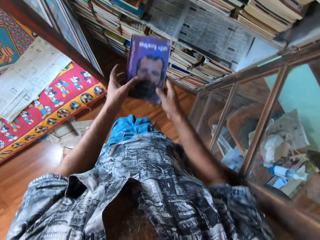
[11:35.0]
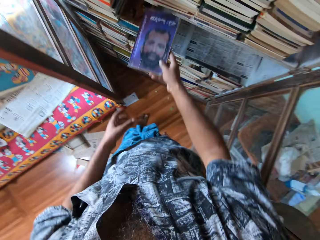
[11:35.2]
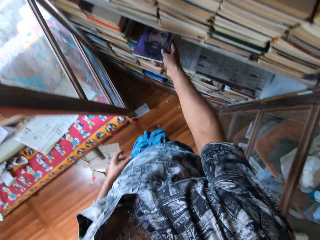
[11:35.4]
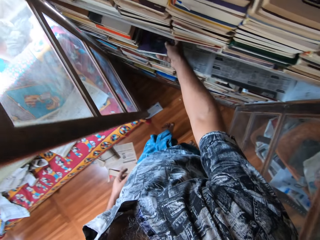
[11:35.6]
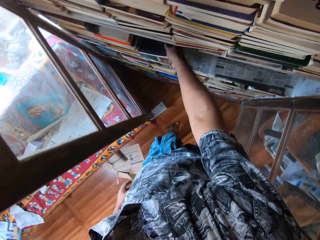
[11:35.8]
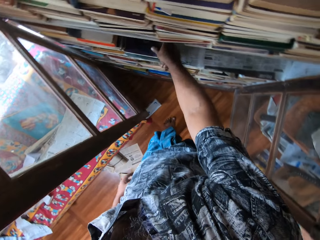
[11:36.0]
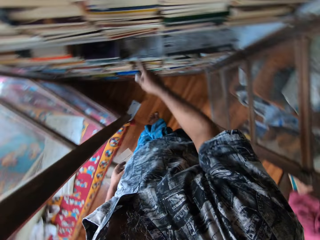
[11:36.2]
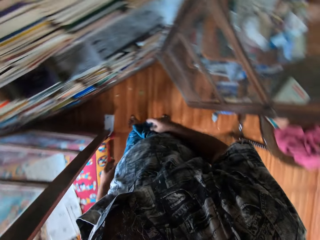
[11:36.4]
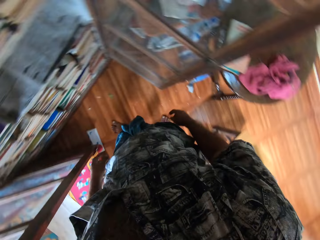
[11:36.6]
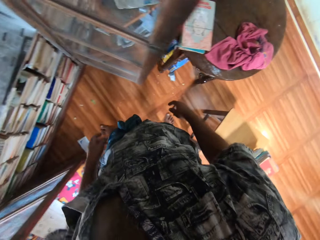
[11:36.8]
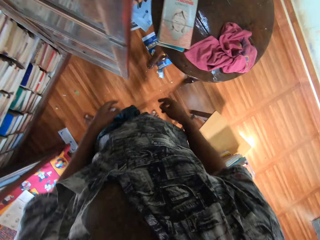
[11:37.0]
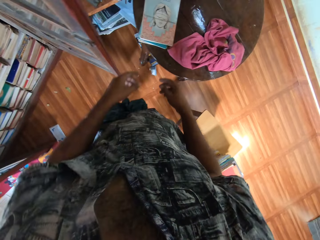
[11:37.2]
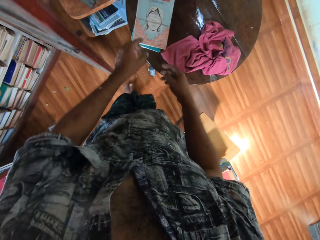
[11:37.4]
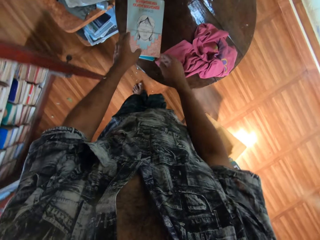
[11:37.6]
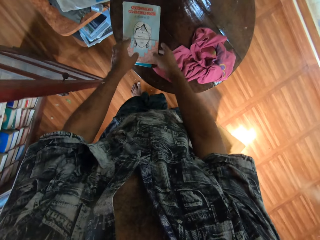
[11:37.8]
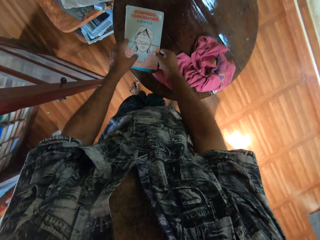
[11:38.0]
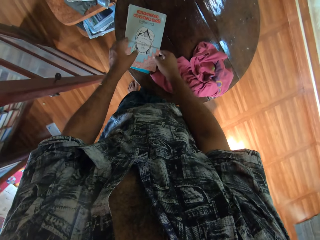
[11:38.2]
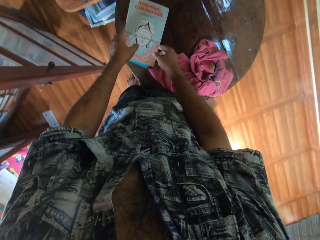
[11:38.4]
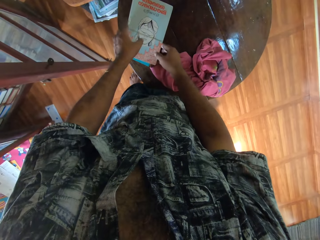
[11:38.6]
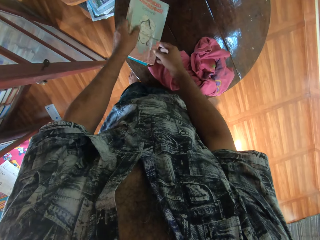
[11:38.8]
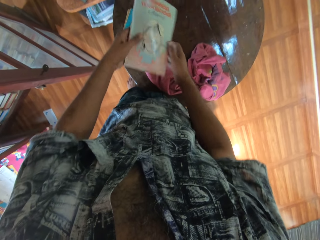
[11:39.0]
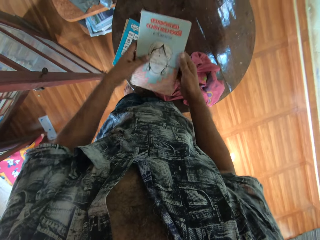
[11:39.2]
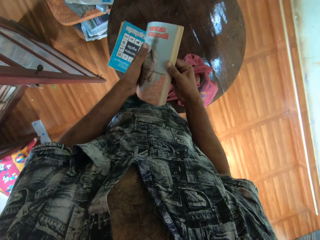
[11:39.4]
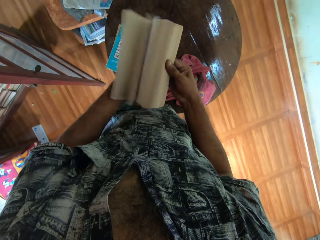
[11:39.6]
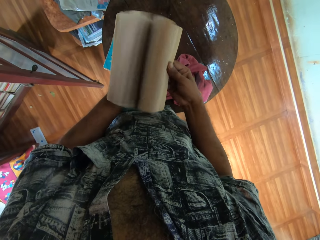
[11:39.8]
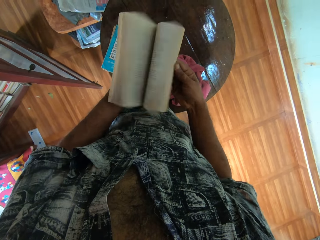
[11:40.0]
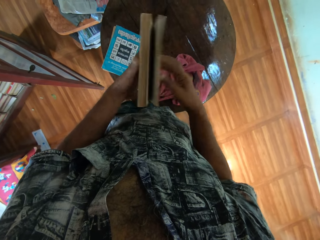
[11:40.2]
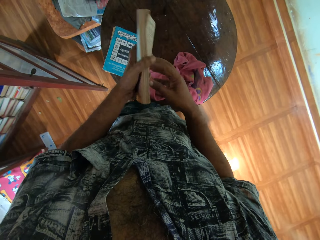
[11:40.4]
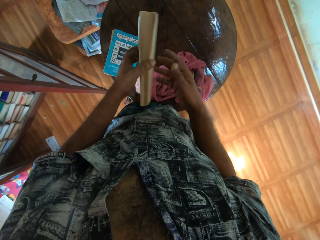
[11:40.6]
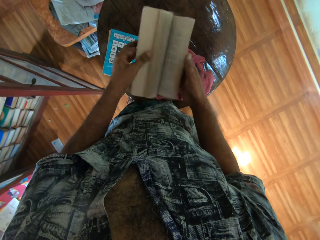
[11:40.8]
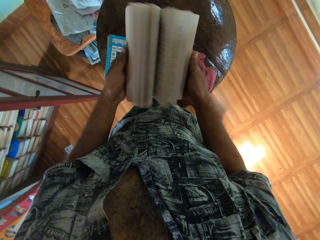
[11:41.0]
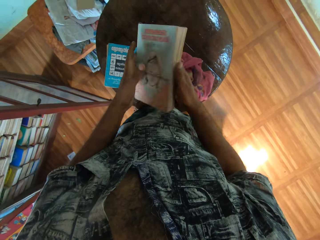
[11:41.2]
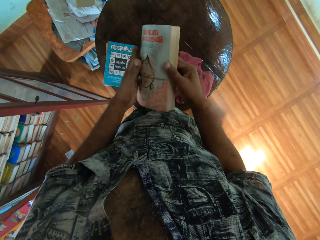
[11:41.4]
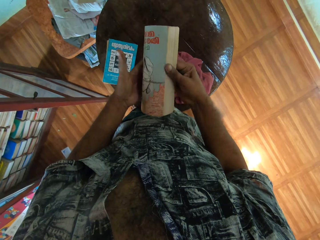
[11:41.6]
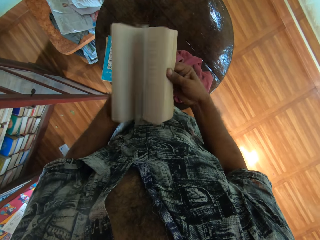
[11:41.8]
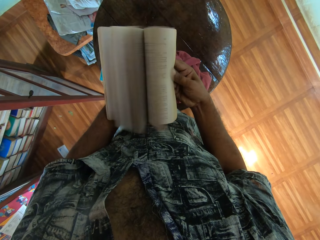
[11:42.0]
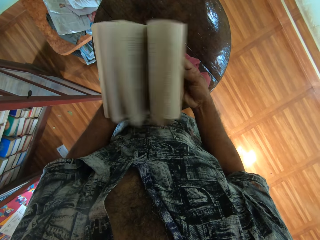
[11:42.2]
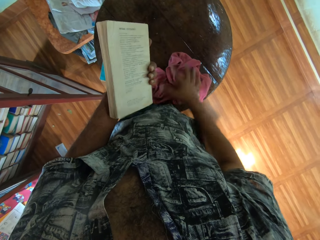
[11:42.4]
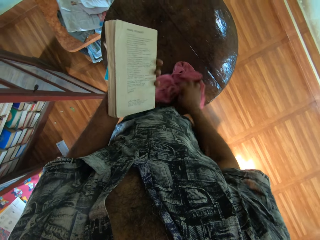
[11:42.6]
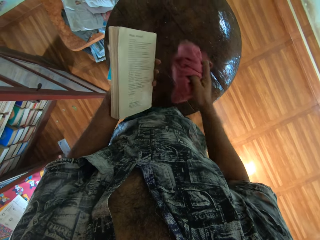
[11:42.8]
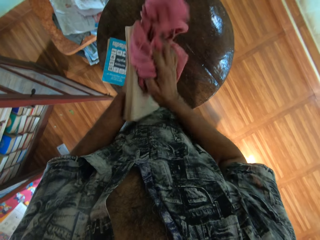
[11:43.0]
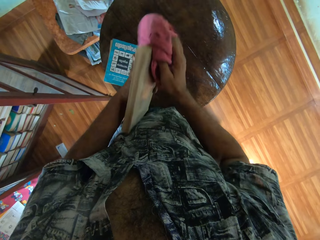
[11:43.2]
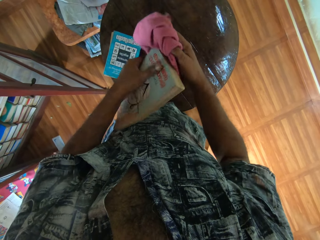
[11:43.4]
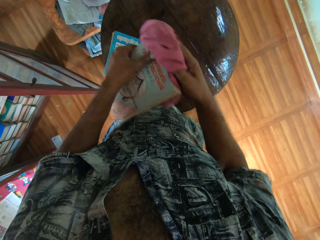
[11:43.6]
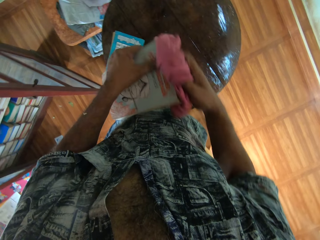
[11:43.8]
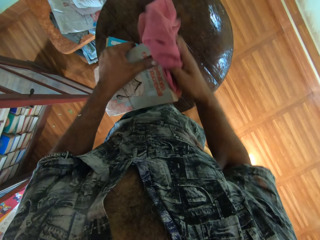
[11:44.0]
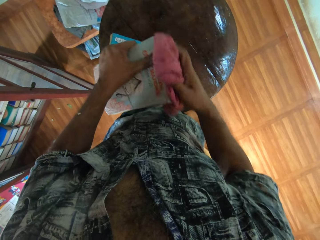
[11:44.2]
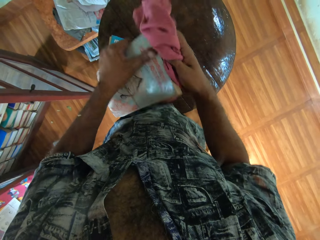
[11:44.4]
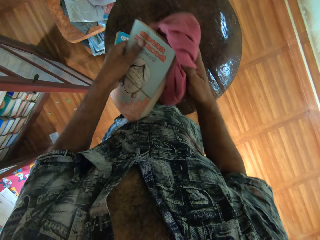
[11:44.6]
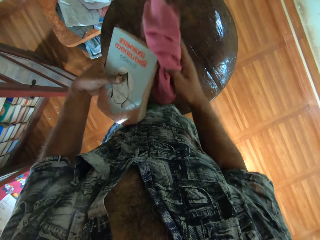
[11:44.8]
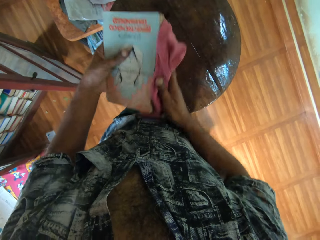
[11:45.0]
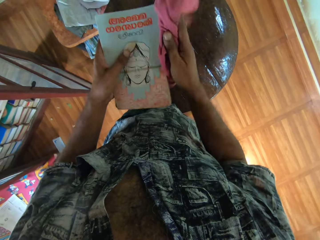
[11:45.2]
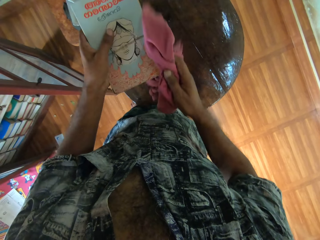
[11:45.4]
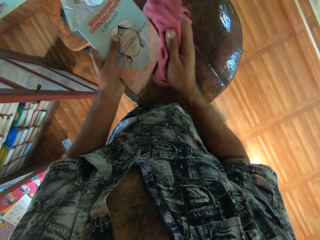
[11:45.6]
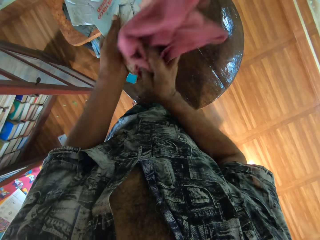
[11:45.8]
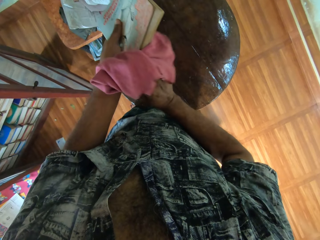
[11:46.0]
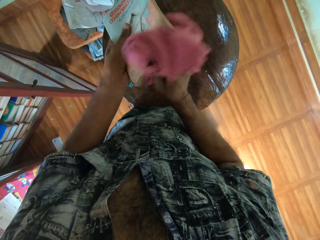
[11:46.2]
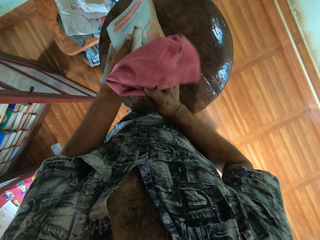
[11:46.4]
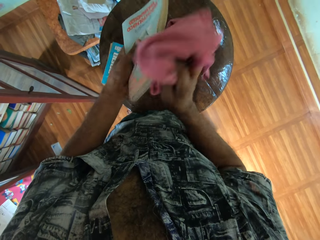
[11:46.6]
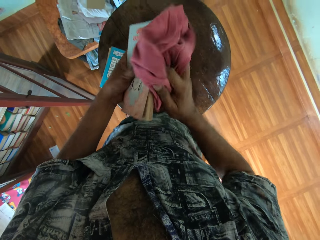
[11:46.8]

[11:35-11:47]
The camera wearer puts the book on a shelf. They take a book. They peruse the book and open the book. They collect the towel. They wipe the book with a cloth.

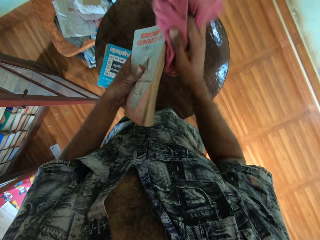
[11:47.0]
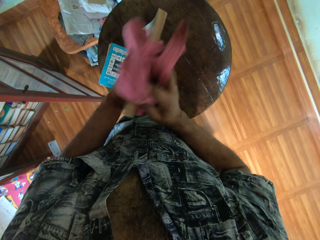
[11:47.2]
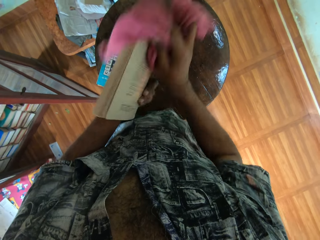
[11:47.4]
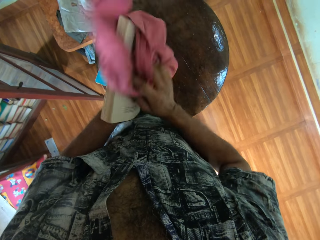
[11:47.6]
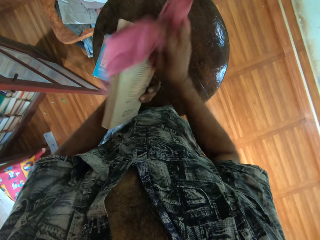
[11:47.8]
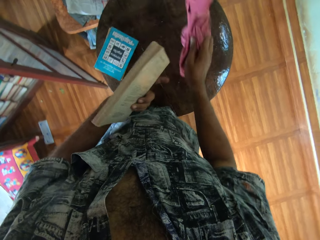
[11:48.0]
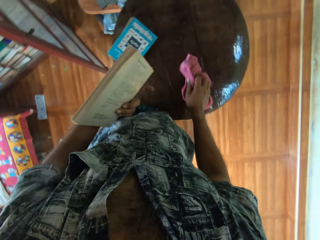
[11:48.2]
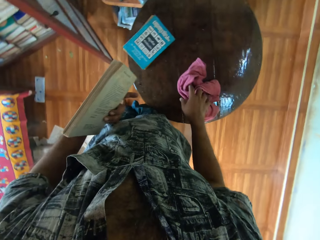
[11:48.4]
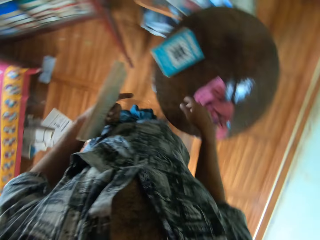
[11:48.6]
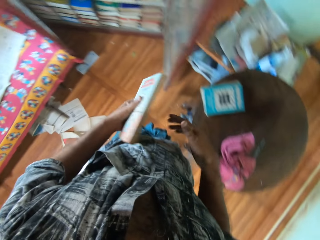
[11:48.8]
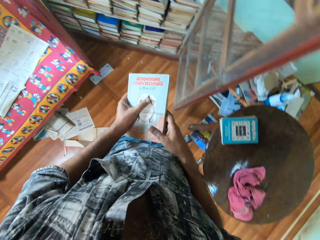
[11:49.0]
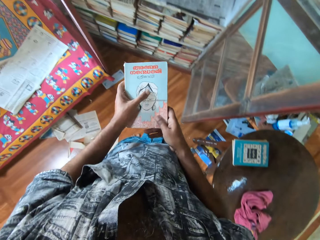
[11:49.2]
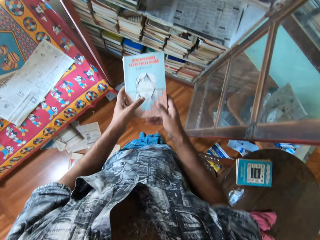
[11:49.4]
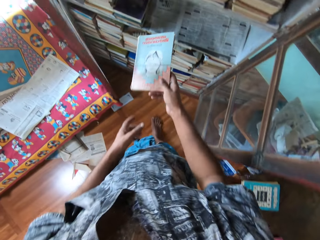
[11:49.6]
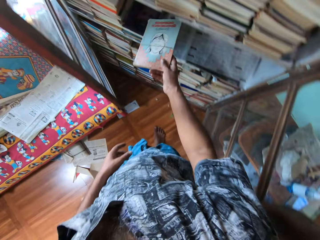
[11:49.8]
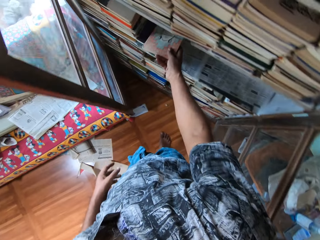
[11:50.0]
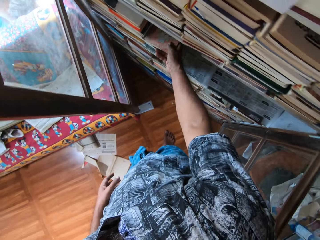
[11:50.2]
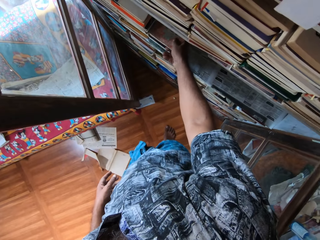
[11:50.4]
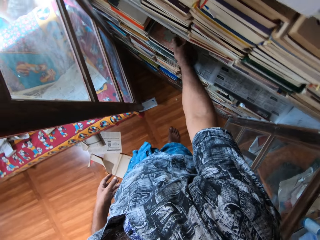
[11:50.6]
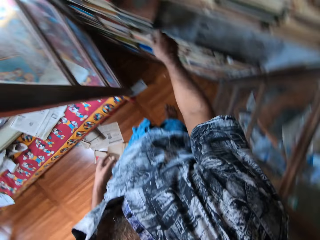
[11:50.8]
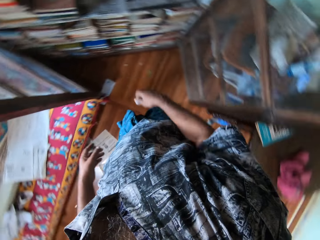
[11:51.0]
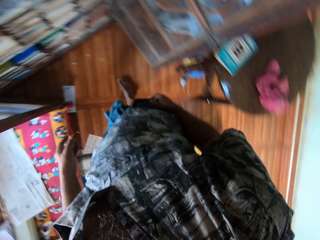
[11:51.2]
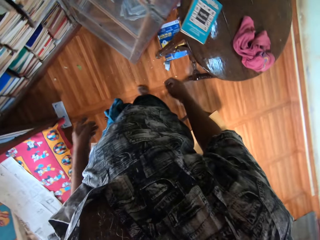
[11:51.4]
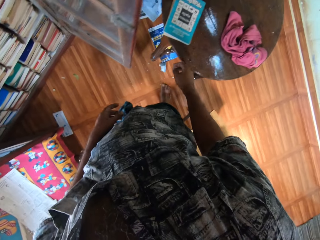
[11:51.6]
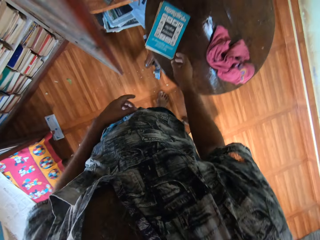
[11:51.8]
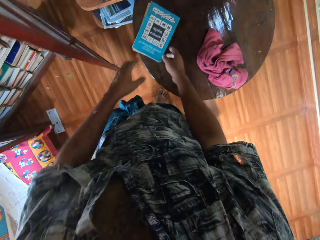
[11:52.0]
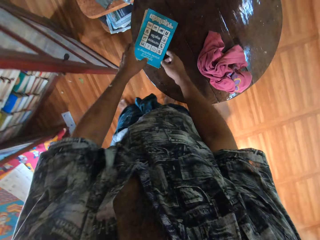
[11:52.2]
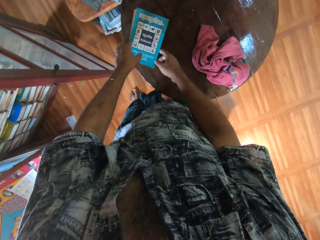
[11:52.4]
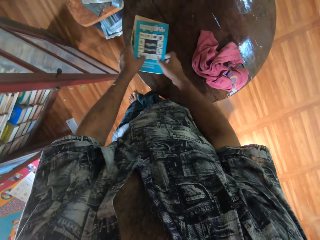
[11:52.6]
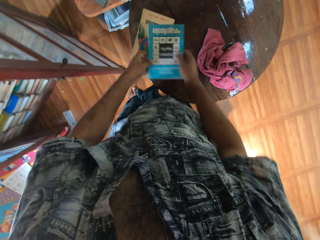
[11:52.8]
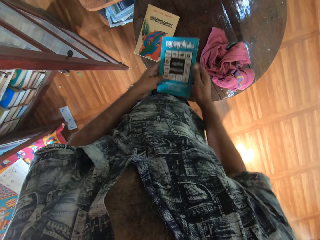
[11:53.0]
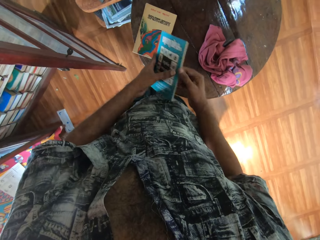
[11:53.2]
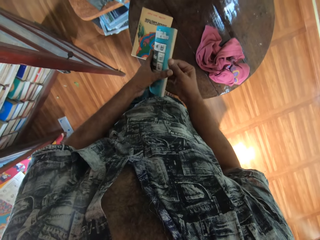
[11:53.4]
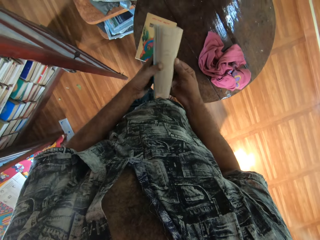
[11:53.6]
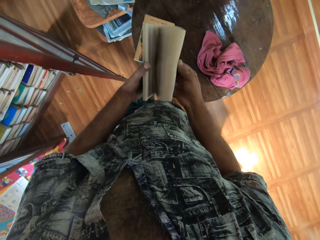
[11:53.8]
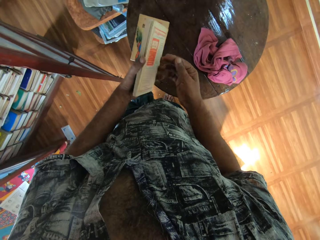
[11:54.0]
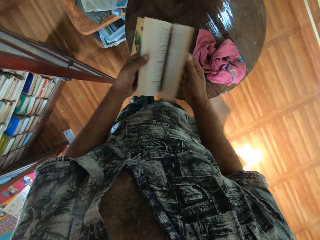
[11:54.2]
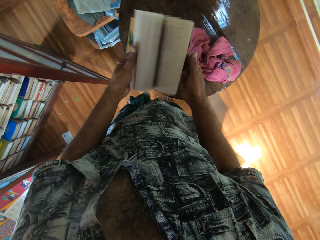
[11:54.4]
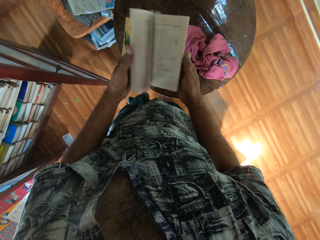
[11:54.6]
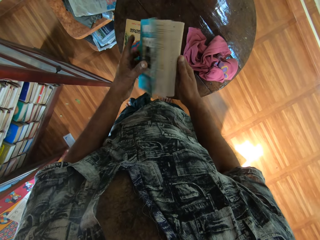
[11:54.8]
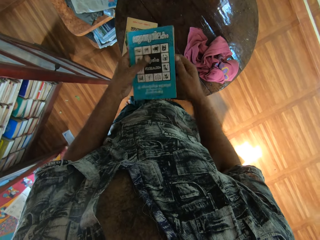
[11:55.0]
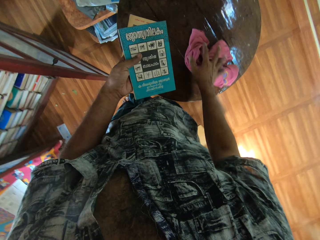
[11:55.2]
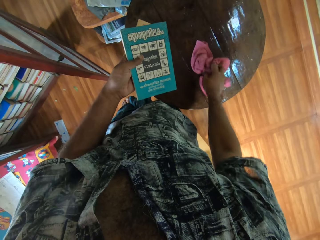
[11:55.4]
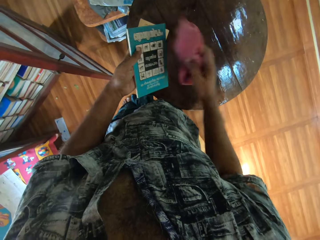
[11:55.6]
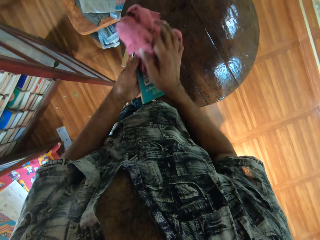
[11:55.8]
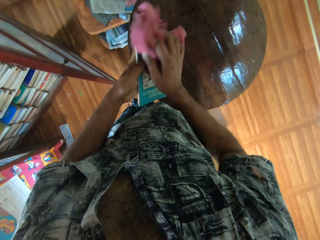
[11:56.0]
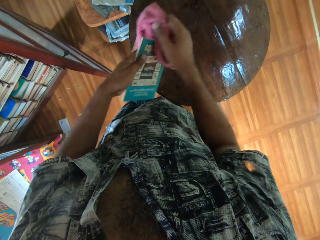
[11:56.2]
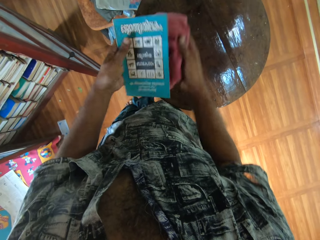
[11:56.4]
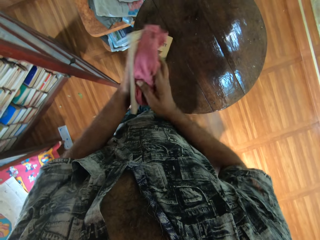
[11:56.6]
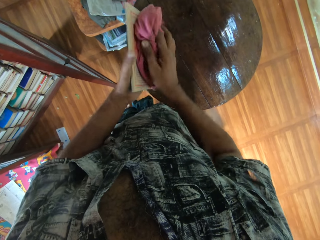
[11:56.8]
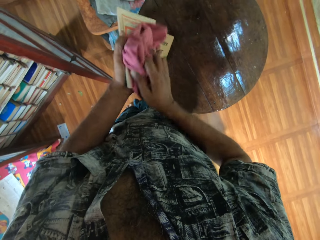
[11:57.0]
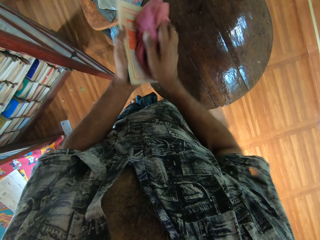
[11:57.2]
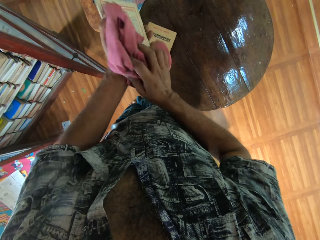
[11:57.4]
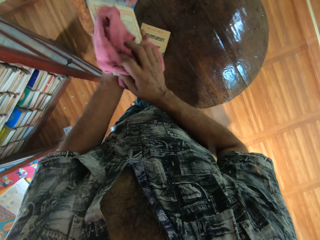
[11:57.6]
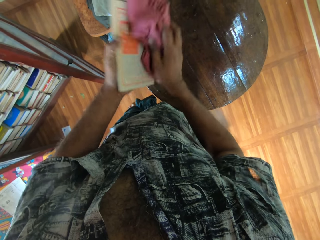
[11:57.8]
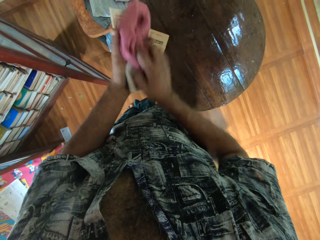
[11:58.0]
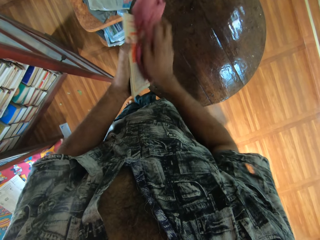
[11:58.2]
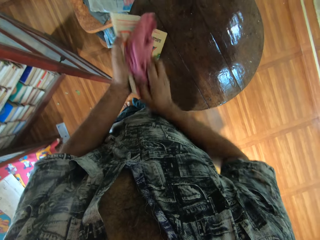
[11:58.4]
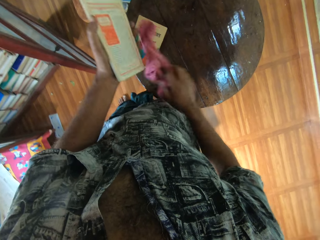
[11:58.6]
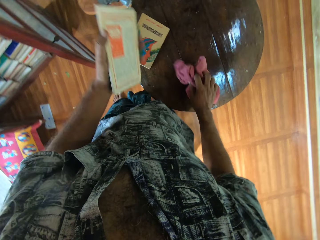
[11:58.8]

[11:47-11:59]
The camera wearer places the towel on the table. They put the book on a shelf. They take a book and carry the book. They peruse the book. They lift the towel. They wipe the book with a cloth.
